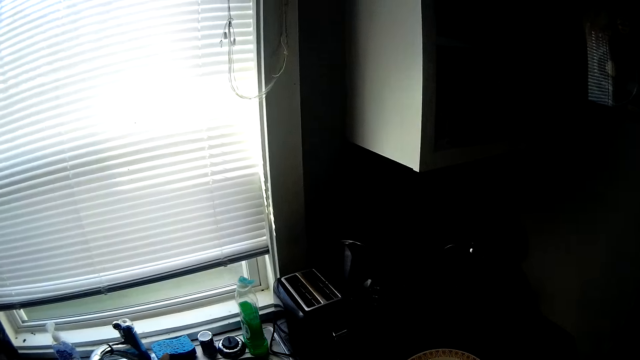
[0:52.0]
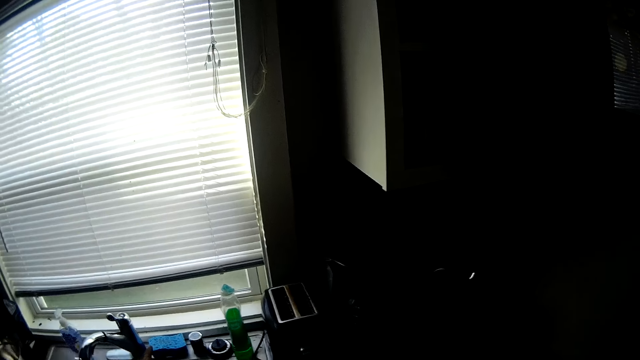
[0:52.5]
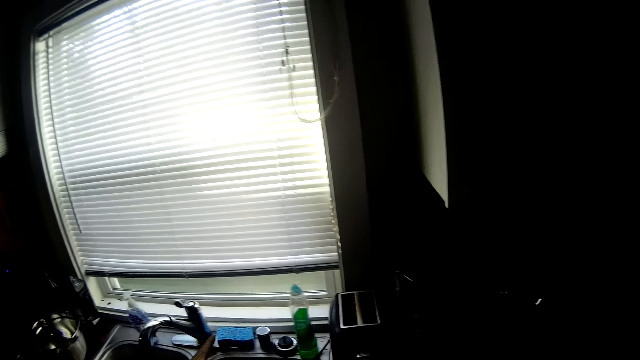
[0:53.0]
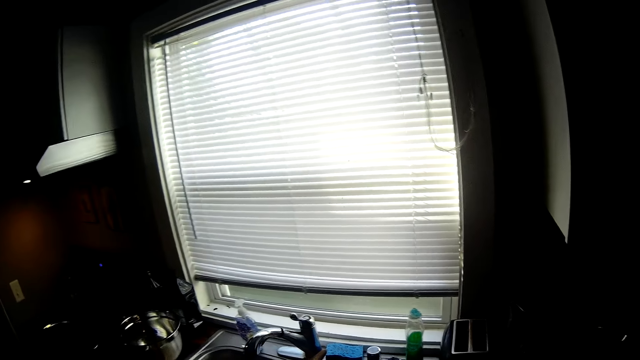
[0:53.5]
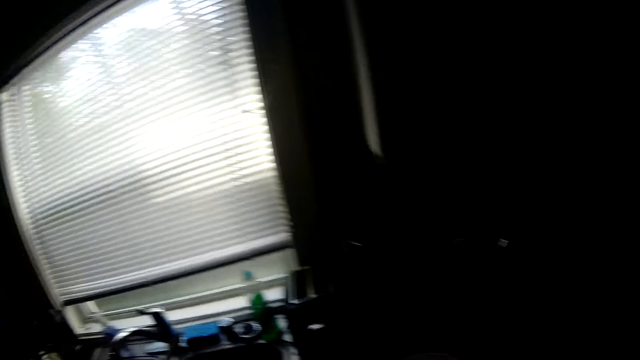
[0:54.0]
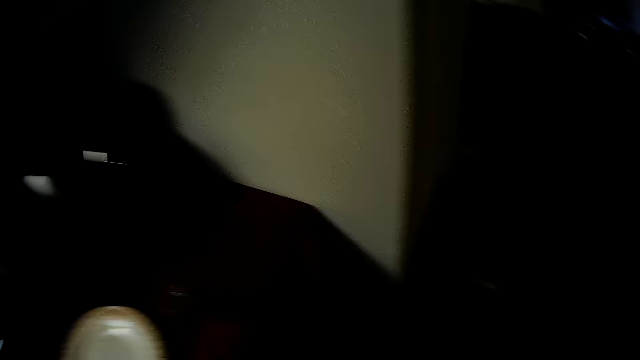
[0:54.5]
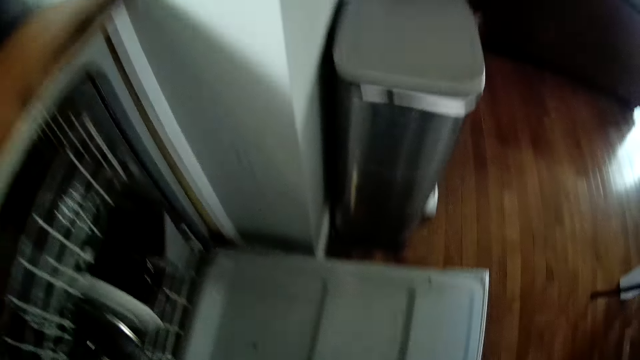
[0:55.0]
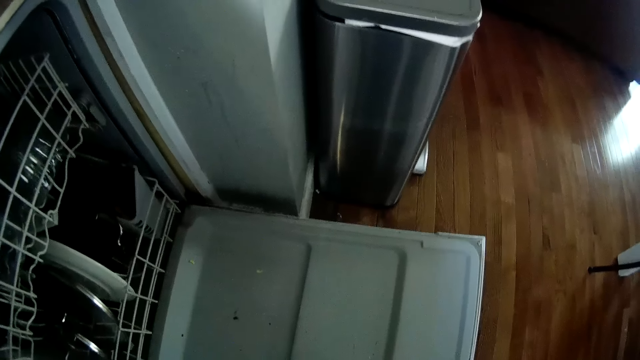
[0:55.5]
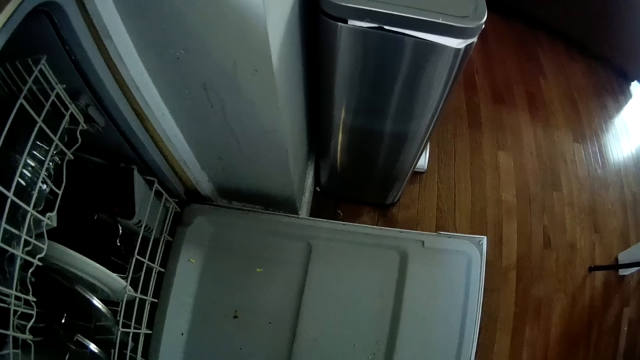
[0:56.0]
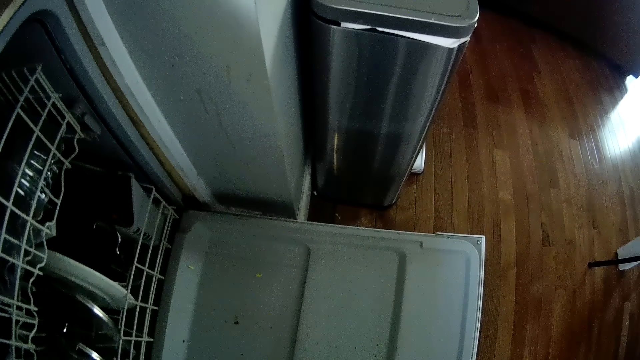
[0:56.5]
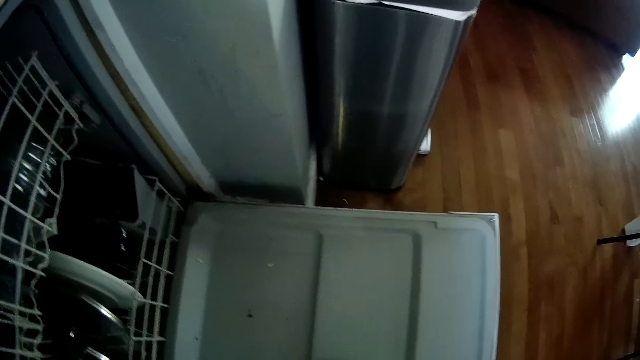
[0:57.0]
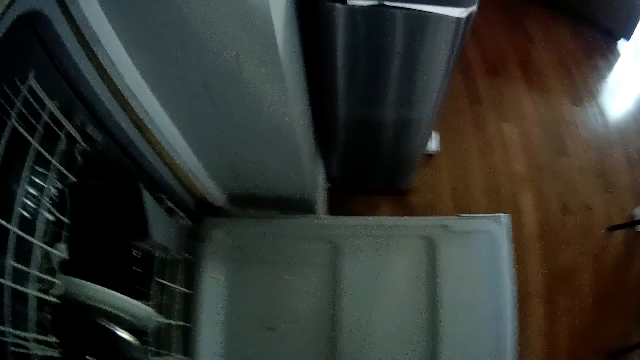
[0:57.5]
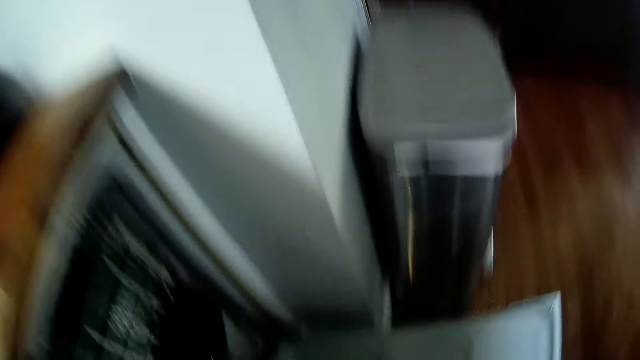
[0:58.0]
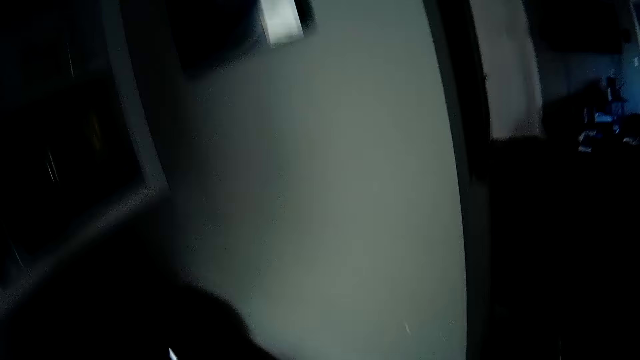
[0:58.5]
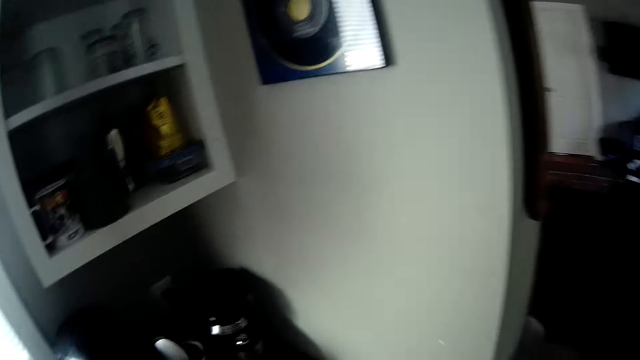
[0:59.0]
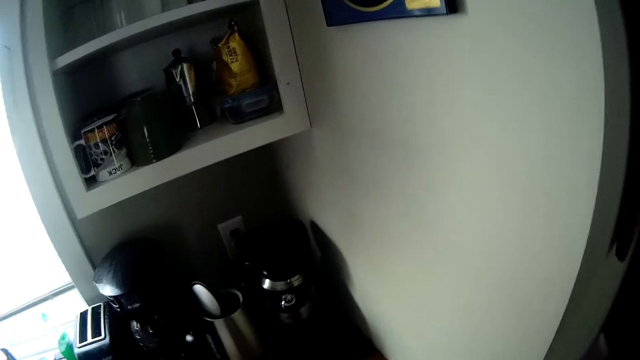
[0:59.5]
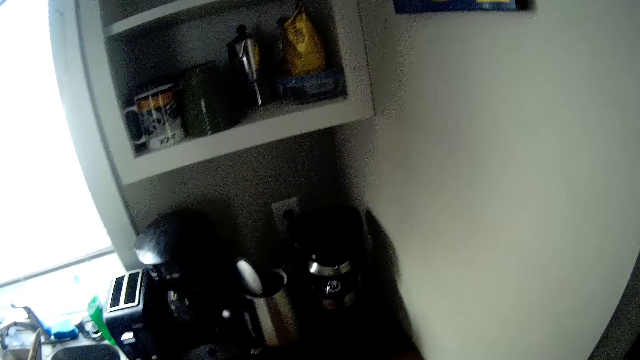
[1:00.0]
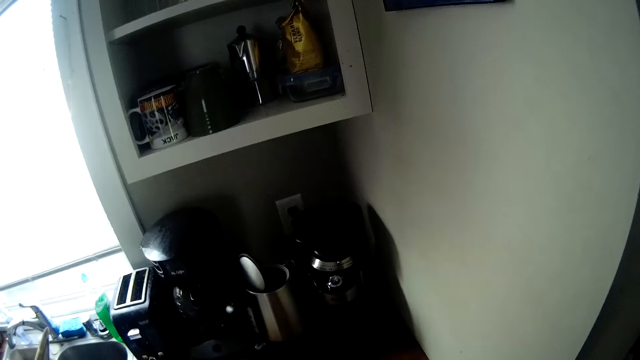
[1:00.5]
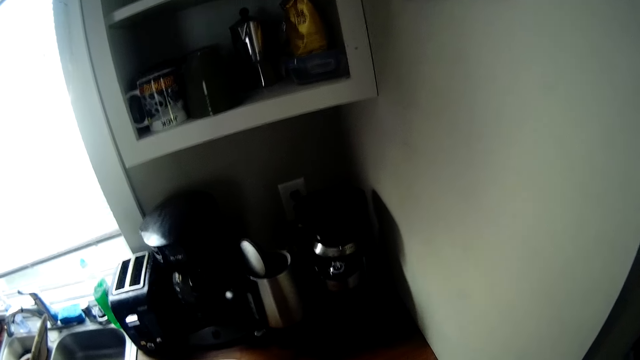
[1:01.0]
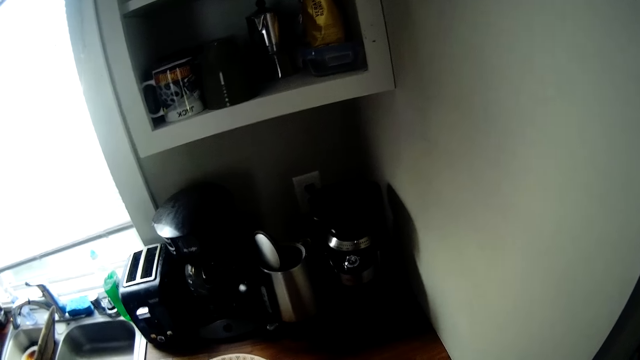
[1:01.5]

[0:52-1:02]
The camera wearer closes the cabinet with his right hand.

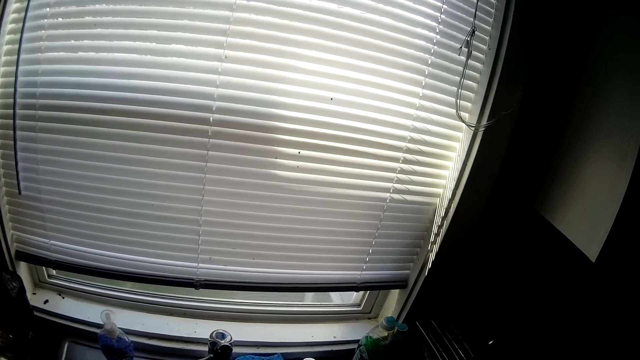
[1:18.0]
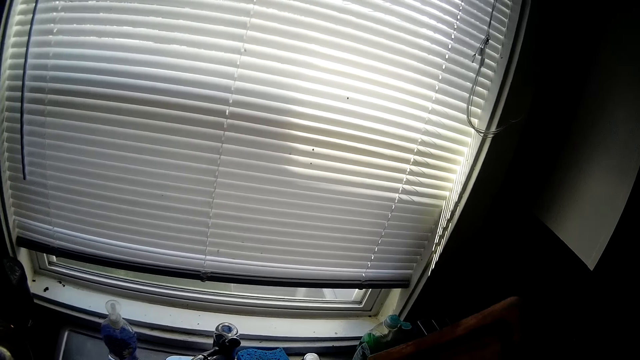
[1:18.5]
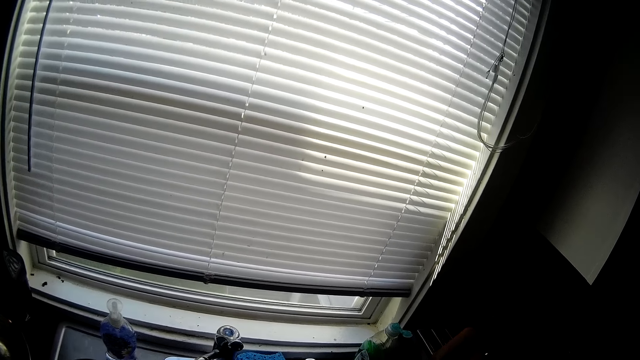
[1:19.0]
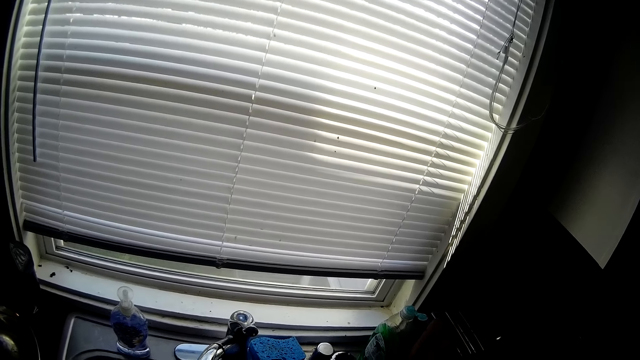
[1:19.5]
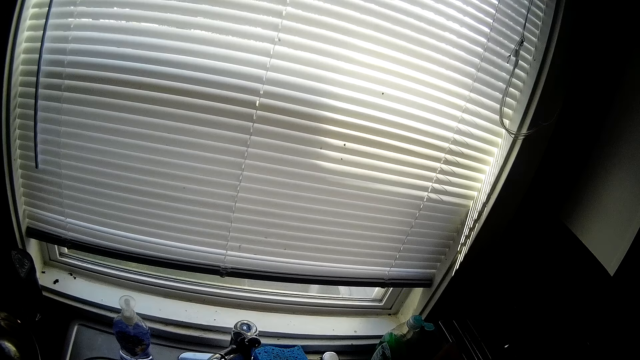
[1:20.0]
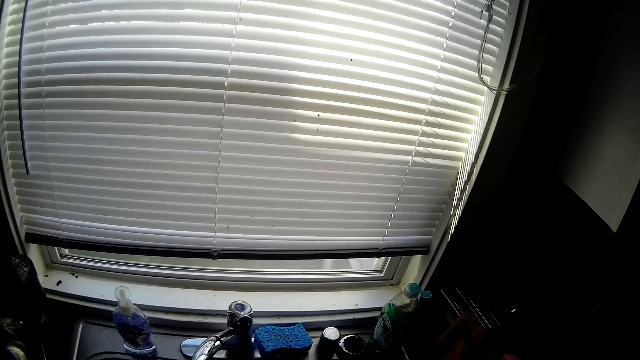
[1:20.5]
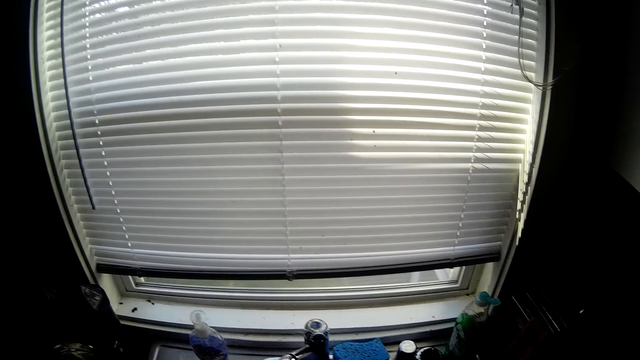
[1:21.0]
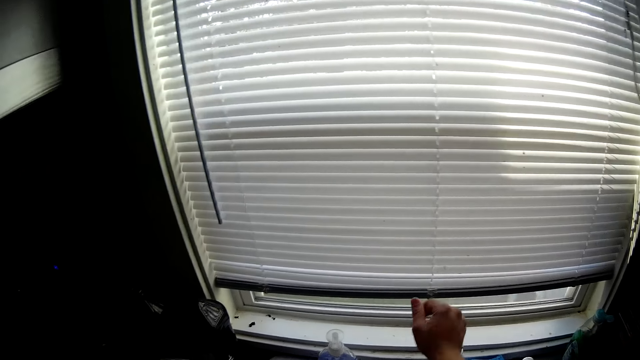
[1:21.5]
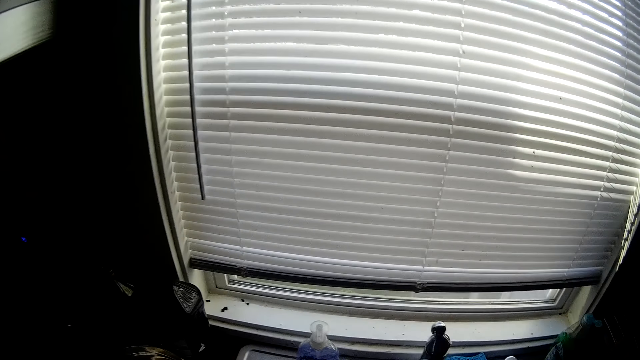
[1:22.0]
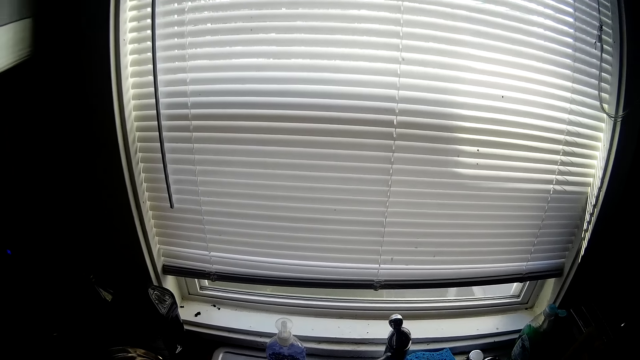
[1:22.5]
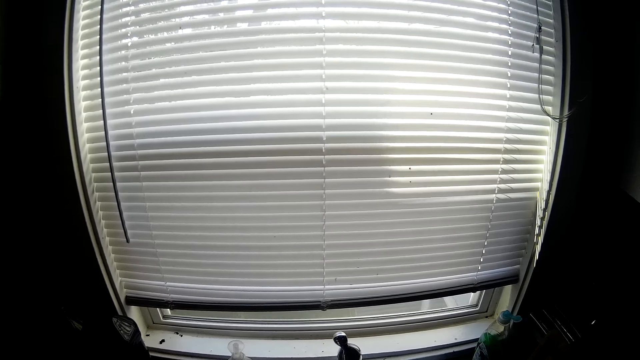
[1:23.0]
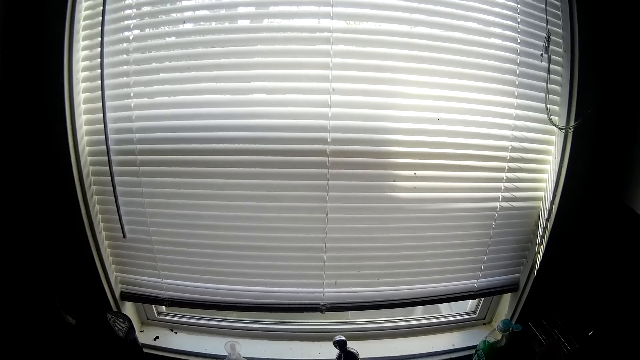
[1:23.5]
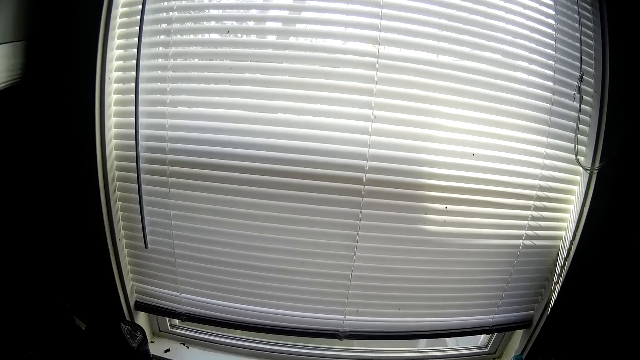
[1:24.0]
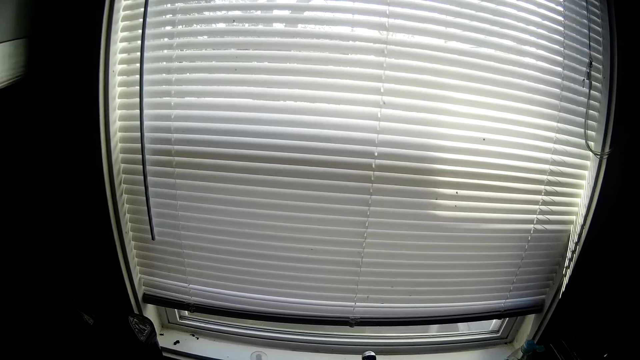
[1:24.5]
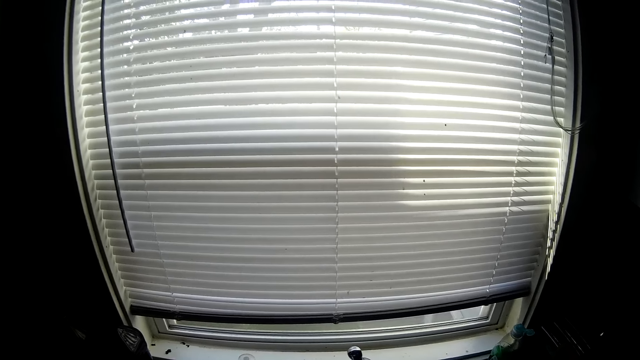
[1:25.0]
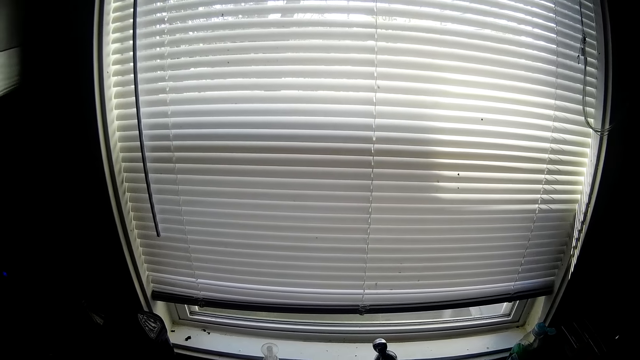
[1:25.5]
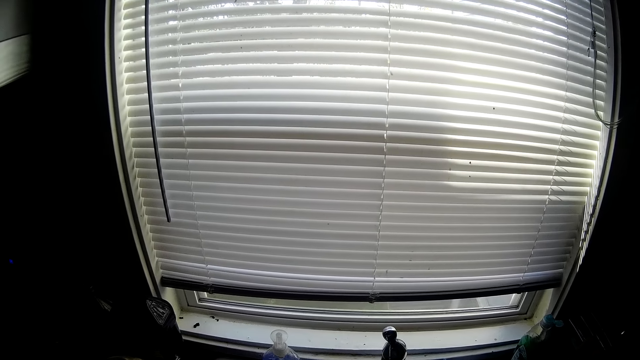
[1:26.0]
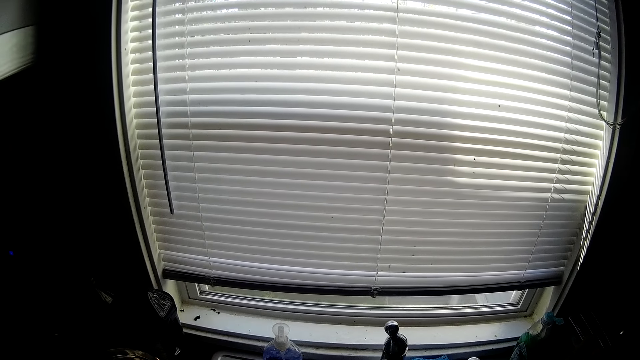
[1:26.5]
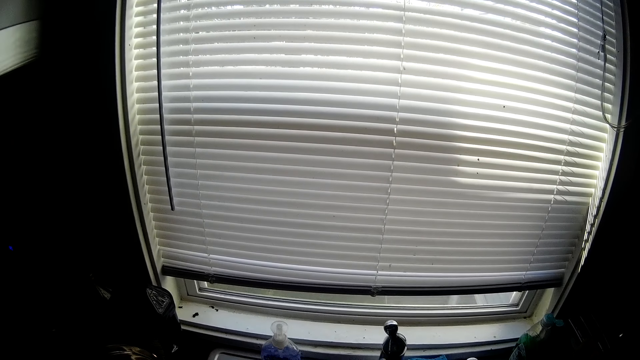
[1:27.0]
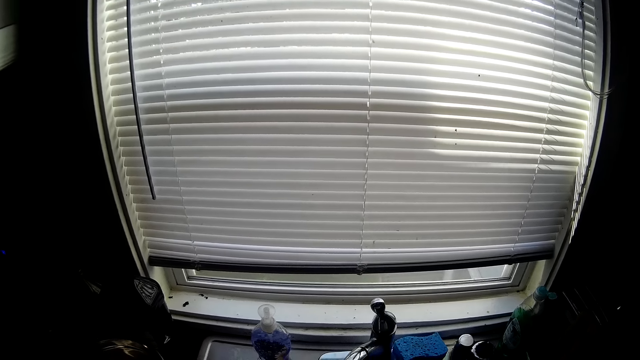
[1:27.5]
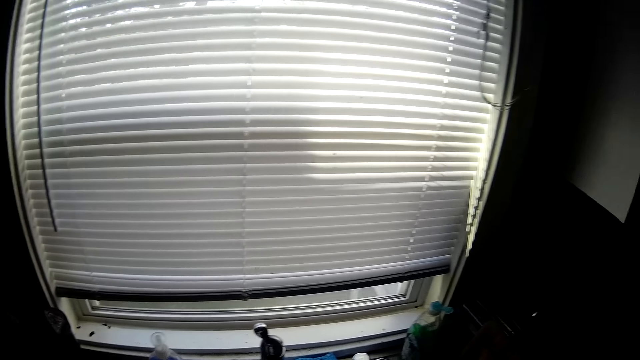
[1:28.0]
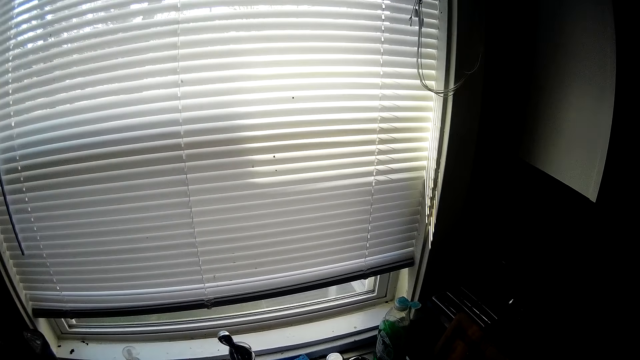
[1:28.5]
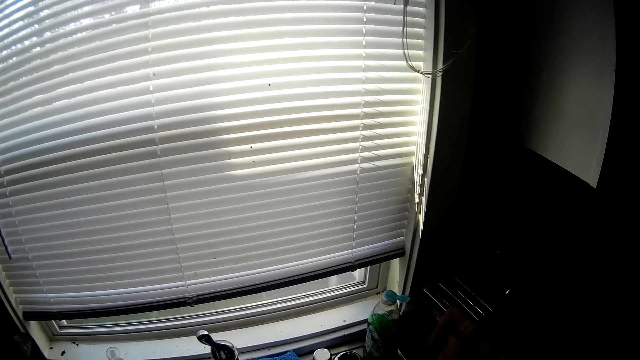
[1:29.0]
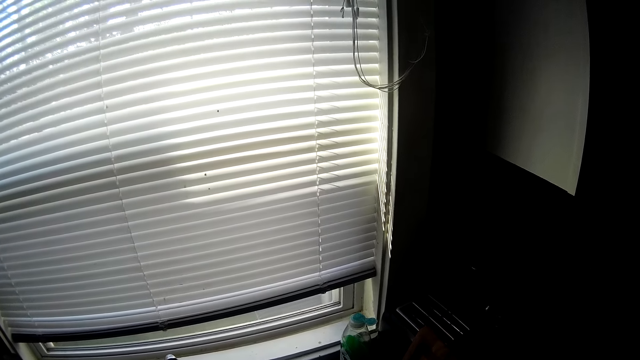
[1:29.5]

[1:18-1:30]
The camera wearer drops the chopping board in a sink with his hands. He turns on the sink tap with his right hand.
